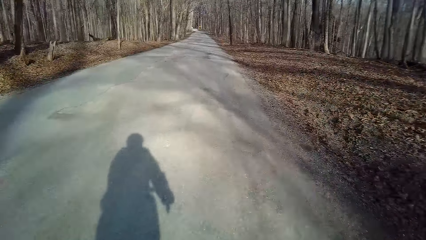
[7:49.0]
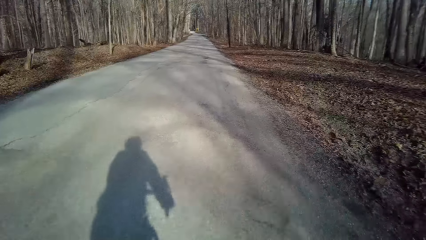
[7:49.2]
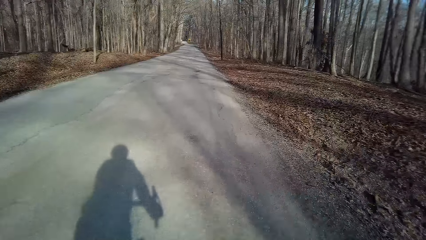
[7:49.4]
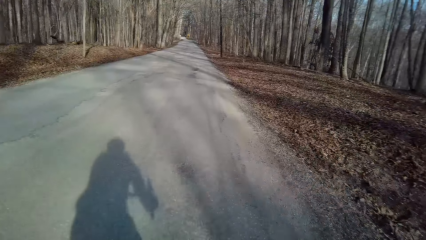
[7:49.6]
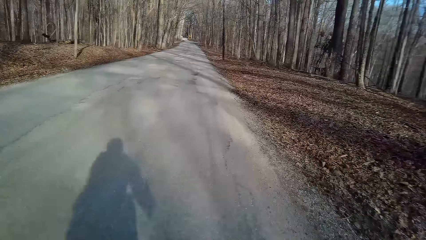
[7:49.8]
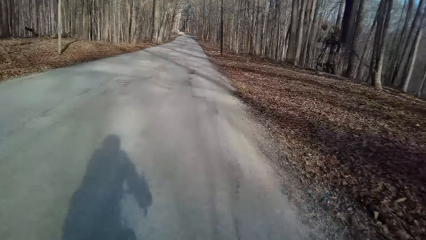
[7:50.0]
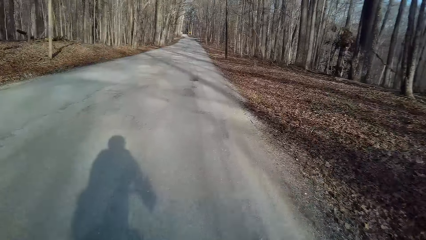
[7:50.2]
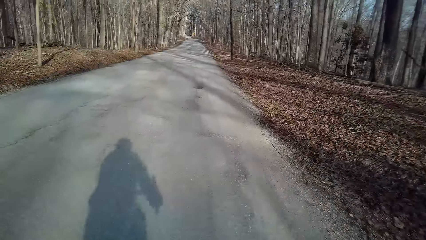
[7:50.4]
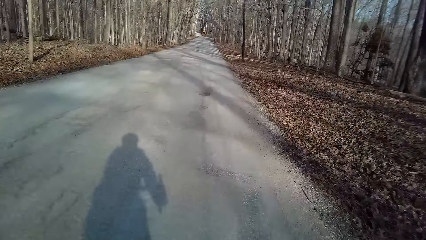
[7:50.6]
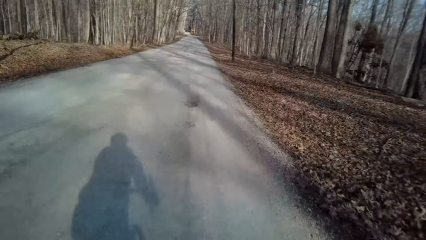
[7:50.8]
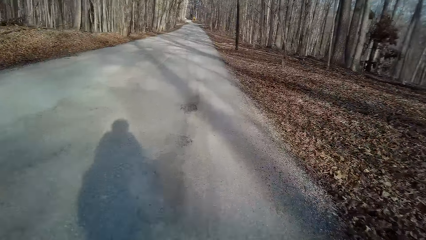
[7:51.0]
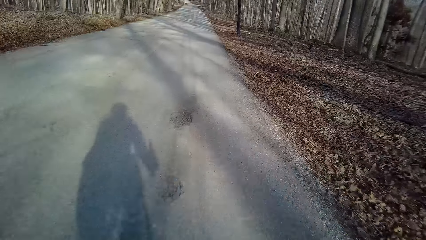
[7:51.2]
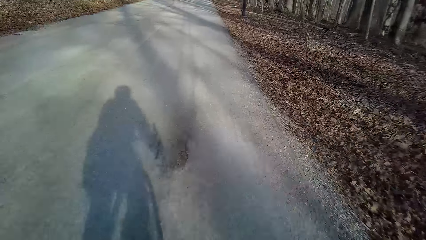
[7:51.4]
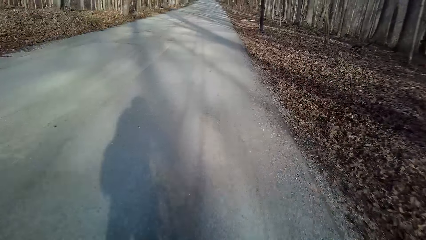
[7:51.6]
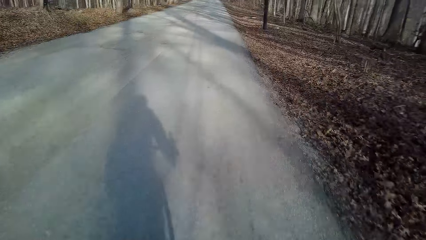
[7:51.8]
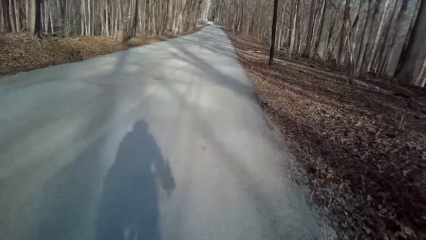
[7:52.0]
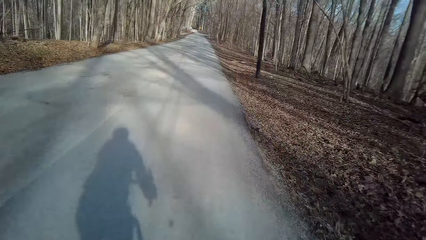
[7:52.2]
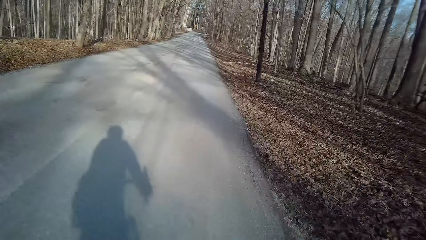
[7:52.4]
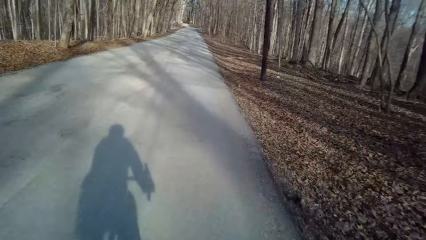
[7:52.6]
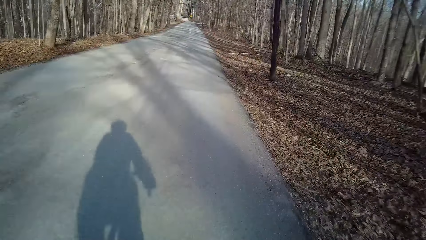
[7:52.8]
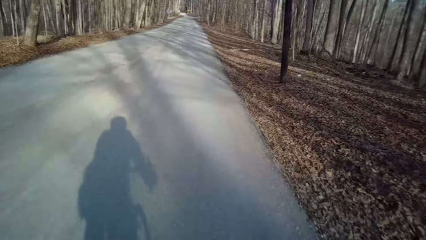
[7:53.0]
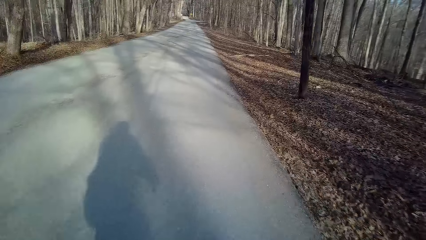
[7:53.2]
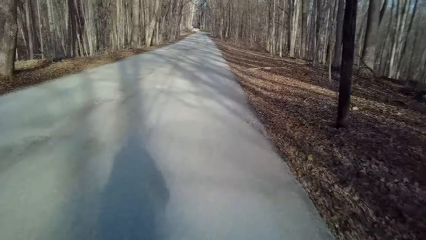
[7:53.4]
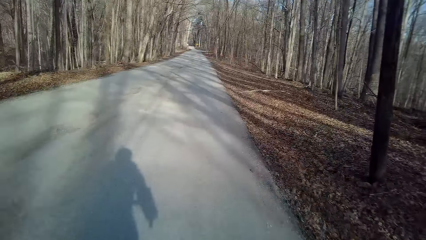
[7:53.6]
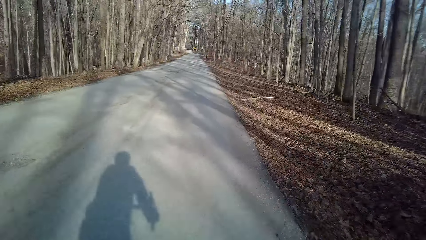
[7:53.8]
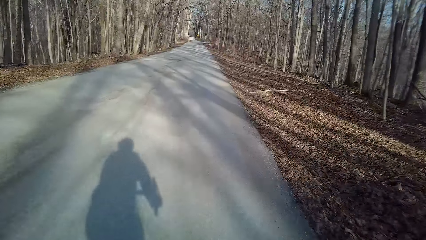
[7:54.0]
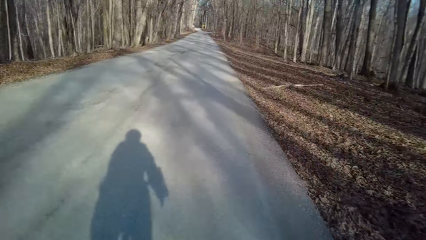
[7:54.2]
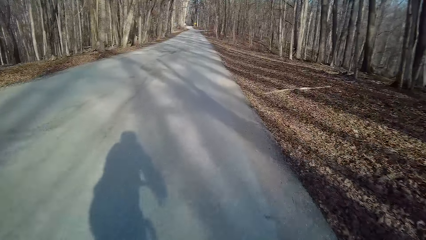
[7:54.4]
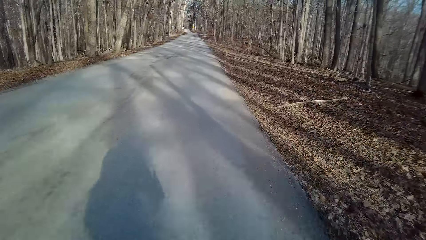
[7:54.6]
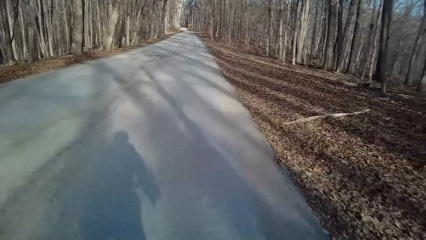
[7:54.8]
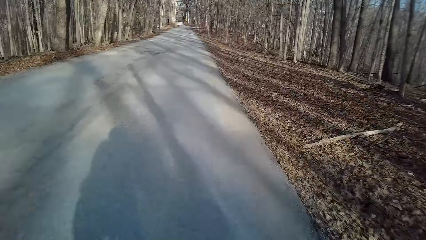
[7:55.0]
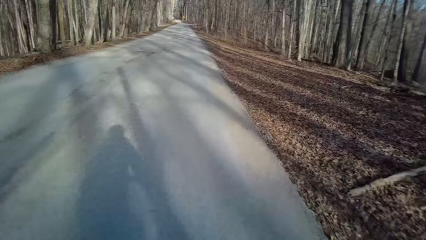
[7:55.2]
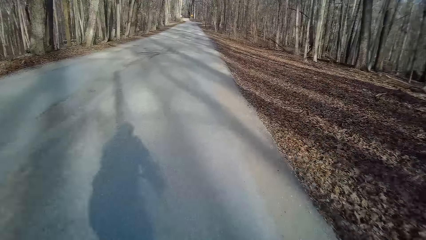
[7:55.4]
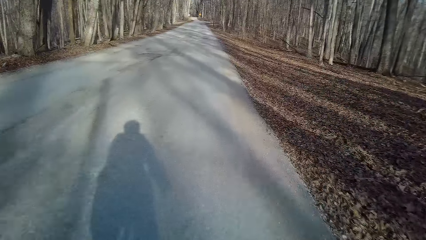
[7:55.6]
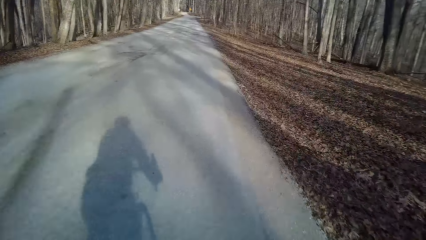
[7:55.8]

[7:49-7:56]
The camera wearer rides a bicycle on the road.

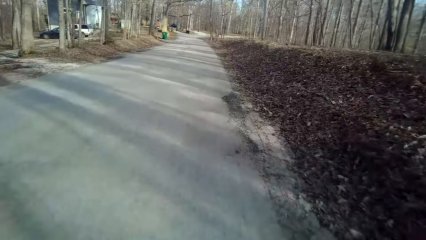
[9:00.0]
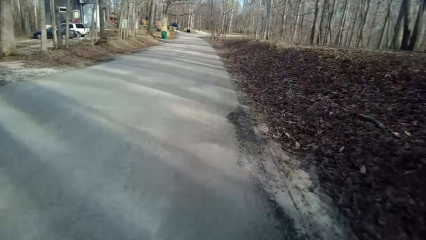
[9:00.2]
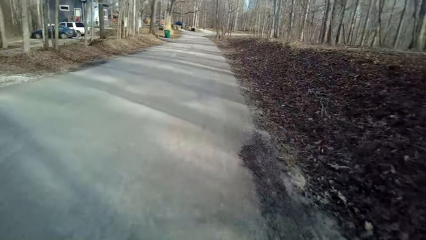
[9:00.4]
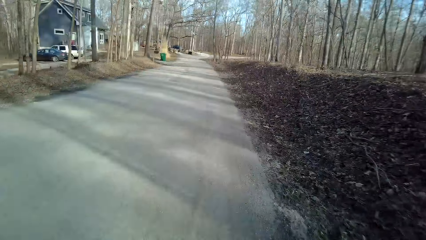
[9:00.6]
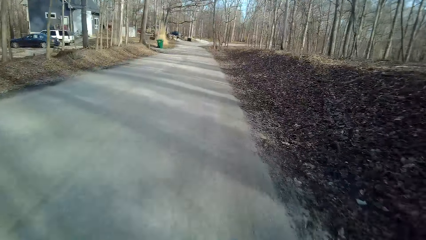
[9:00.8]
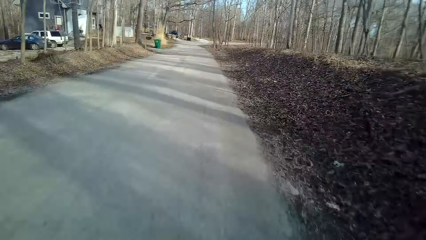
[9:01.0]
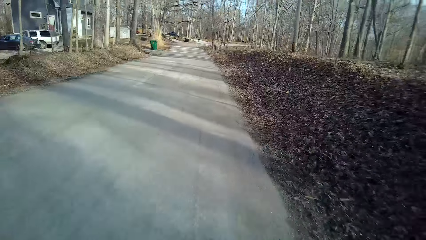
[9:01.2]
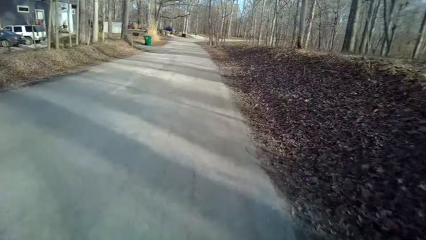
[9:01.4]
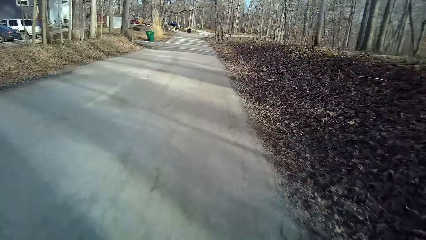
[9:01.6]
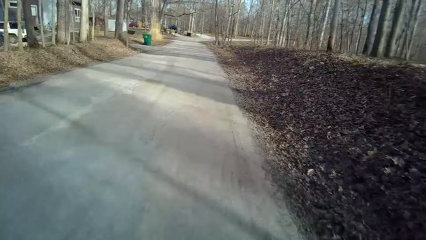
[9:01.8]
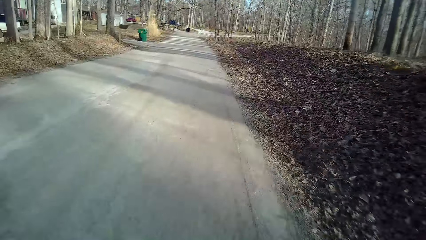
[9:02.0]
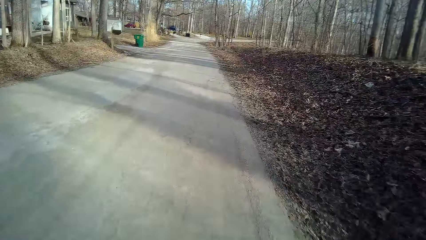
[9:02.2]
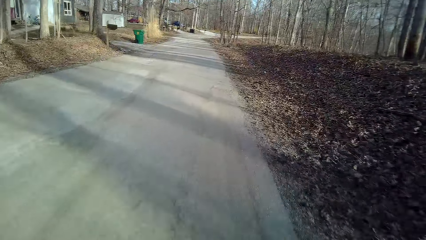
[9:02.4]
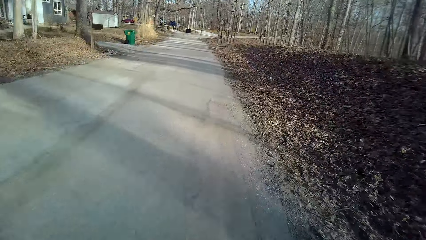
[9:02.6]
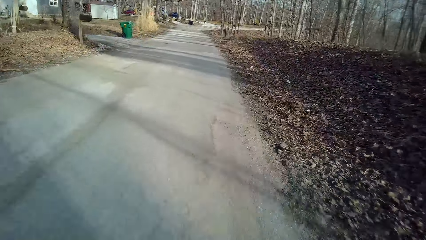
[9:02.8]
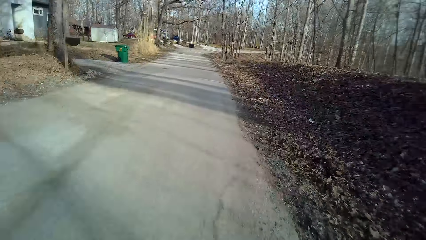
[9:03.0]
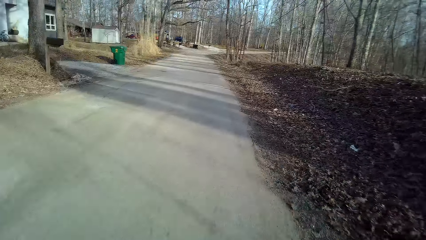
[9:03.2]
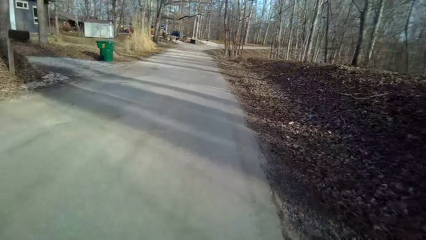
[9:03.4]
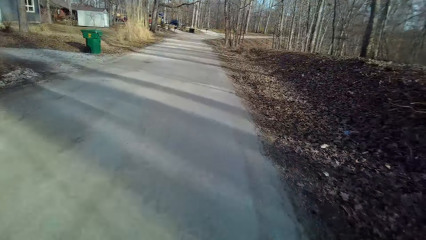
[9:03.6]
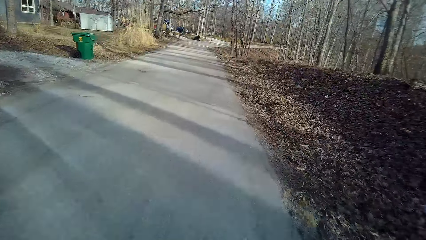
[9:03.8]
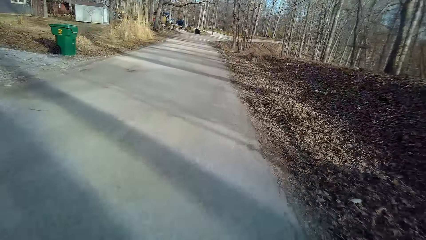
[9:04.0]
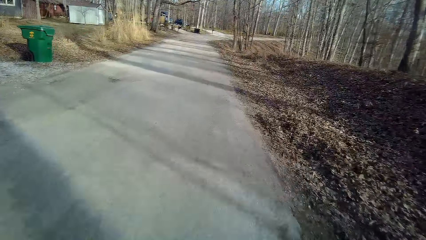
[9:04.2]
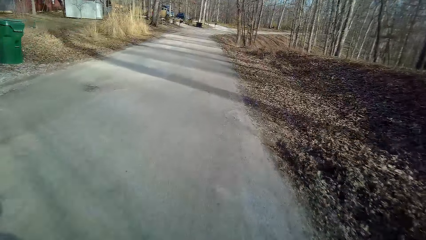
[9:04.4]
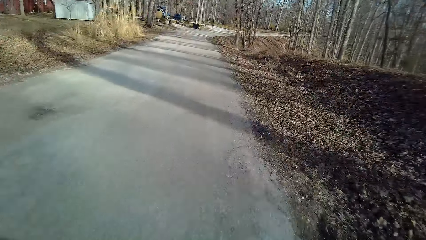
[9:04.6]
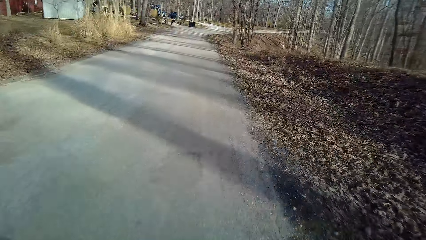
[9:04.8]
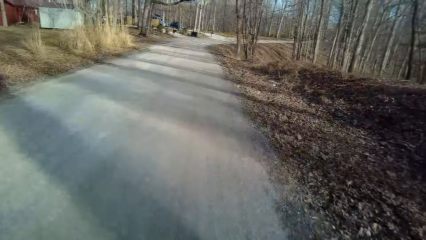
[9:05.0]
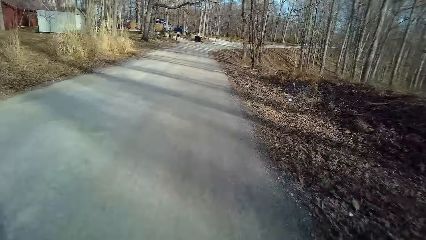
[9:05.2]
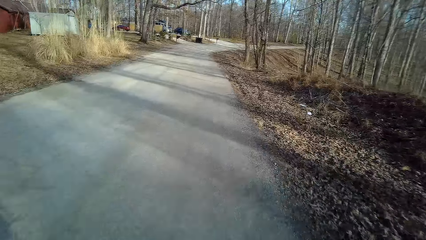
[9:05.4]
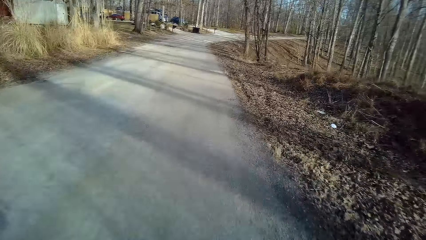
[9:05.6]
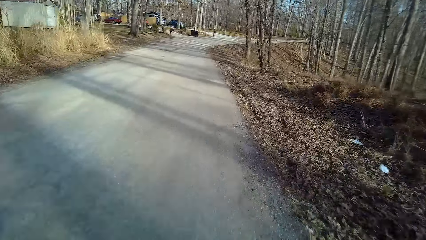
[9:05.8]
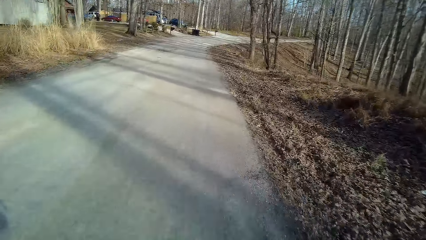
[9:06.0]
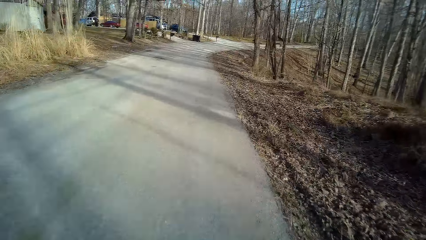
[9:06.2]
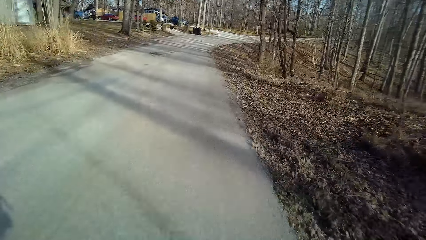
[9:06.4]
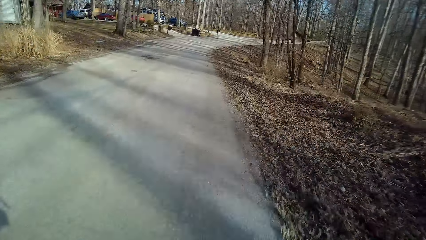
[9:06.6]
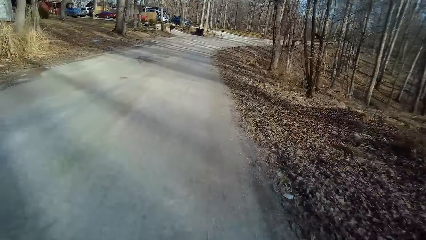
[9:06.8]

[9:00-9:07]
The camera wearer turns to the side.
